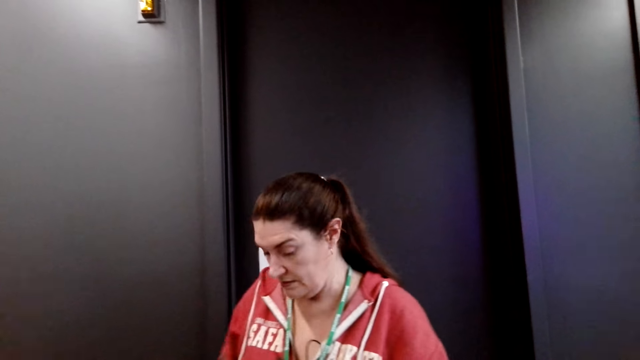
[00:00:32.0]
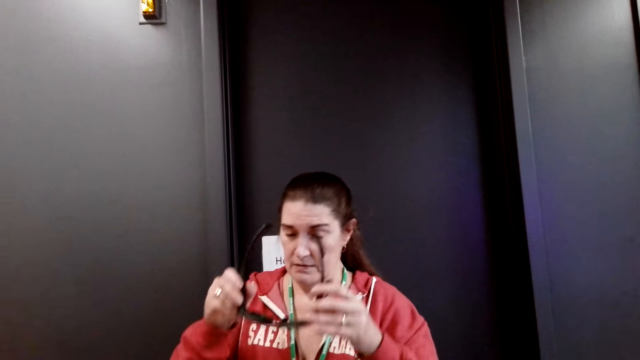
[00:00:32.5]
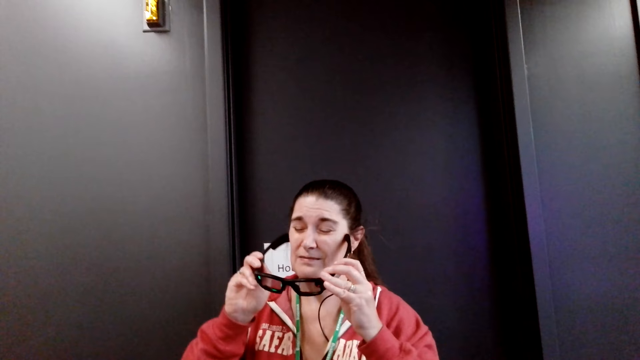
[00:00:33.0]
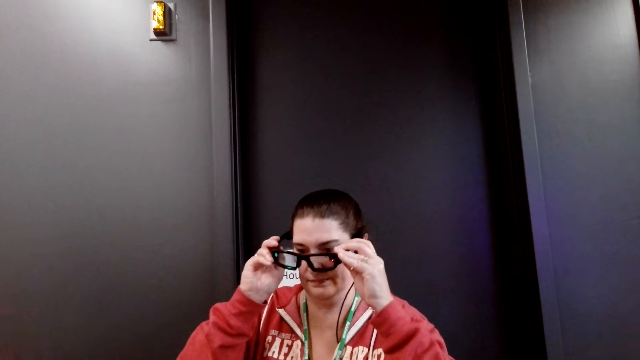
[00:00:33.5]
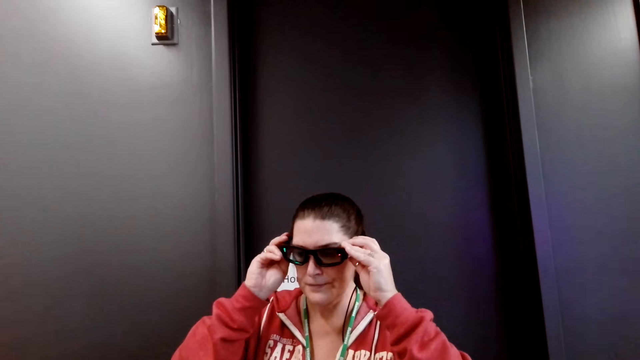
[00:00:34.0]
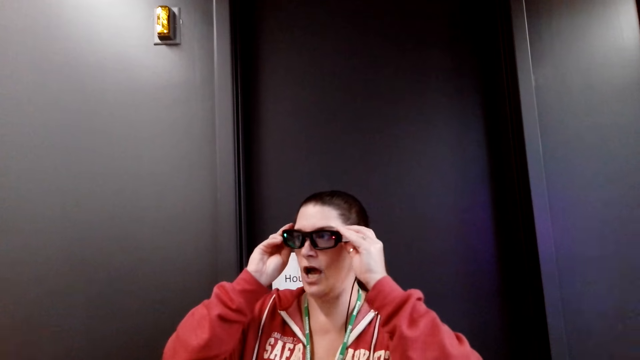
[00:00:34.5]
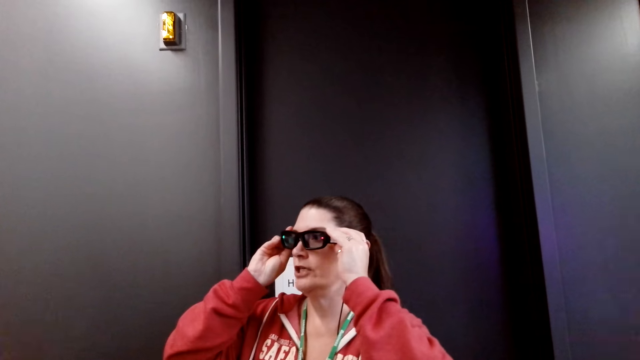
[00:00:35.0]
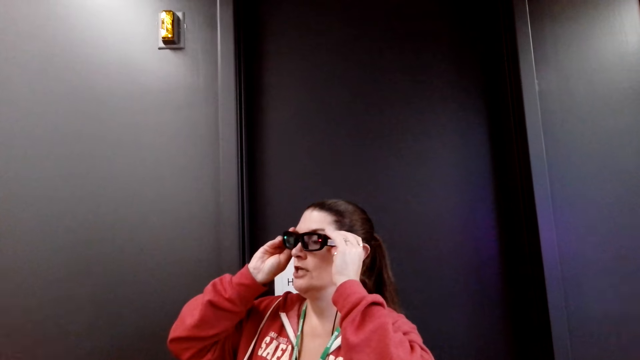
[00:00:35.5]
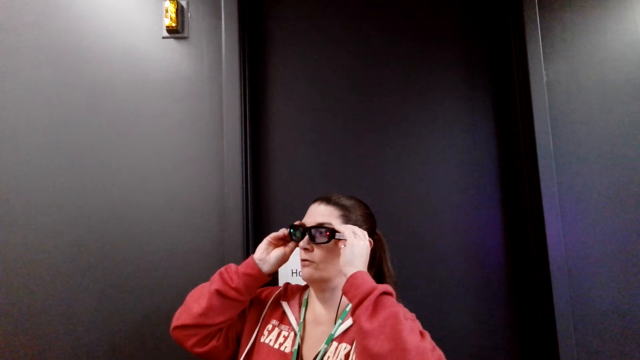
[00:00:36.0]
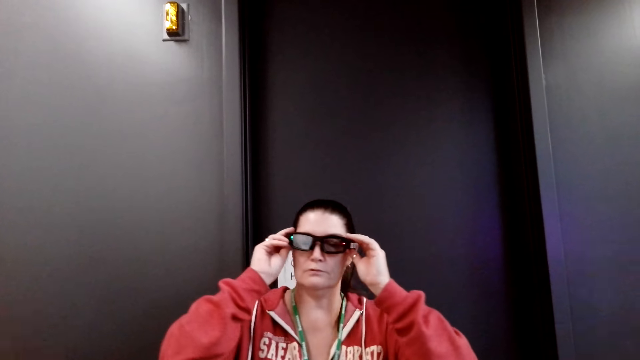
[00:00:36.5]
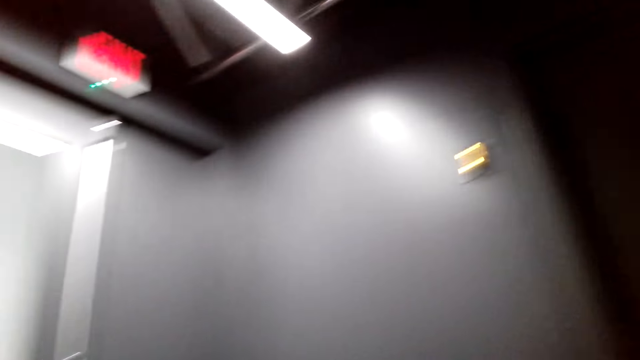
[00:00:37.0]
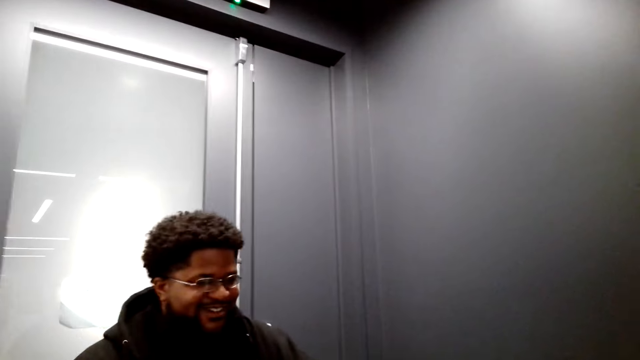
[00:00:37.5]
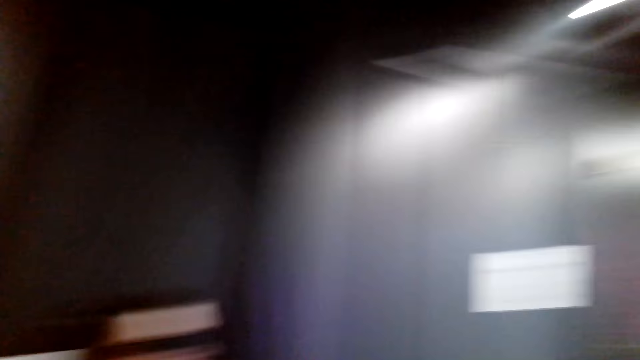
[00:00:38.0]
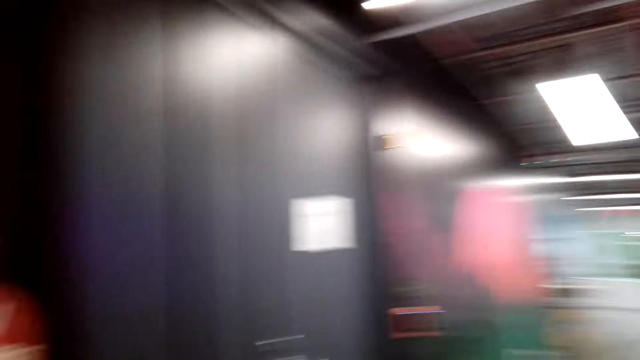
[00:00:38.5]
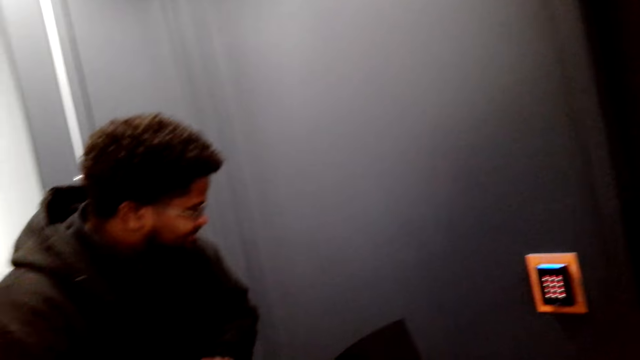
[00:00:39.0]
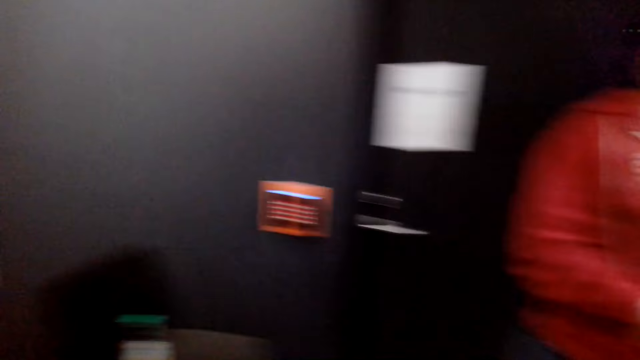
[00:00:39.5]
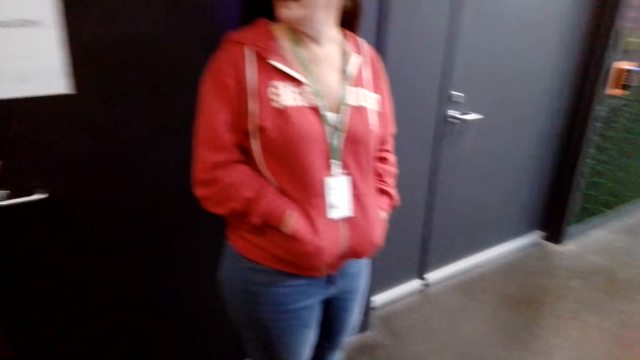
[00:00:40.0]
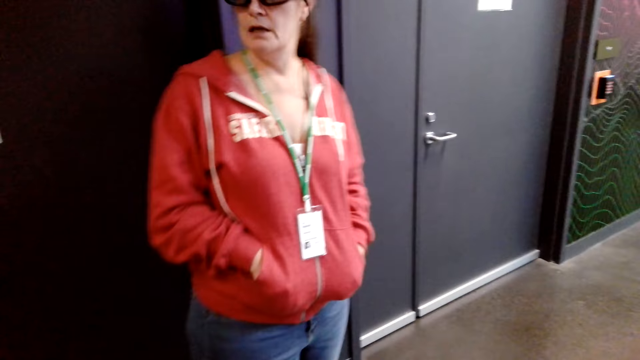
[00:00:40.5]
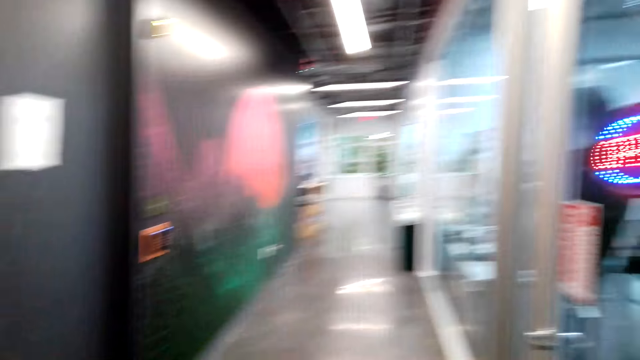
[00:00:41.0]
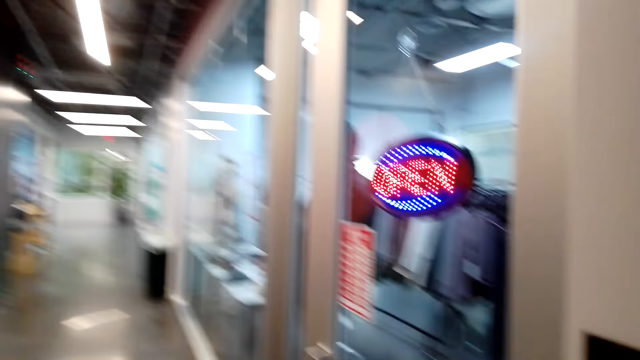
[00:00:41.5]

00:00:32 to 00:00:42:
The camera wearer puts the old glasses into the pocket. She wears the glasses on her face. The woman puts on the glasses. The camera wearer walks towards the woman. She looks around the room.

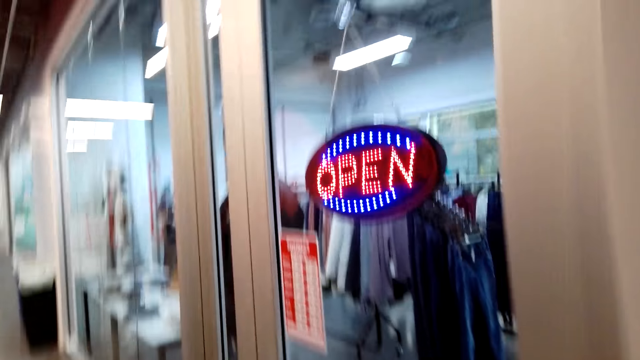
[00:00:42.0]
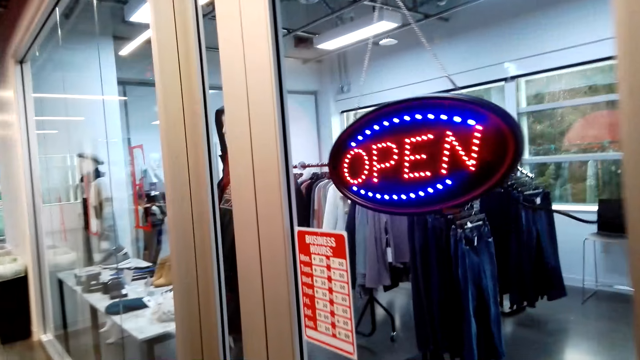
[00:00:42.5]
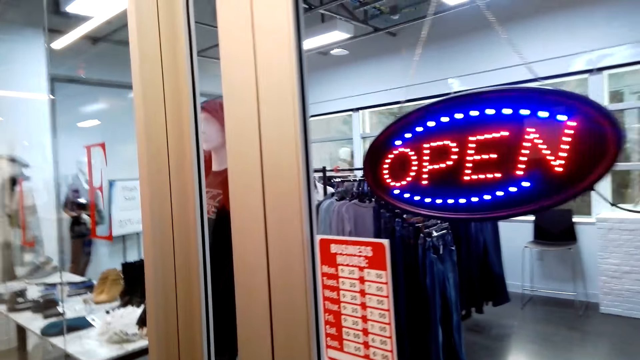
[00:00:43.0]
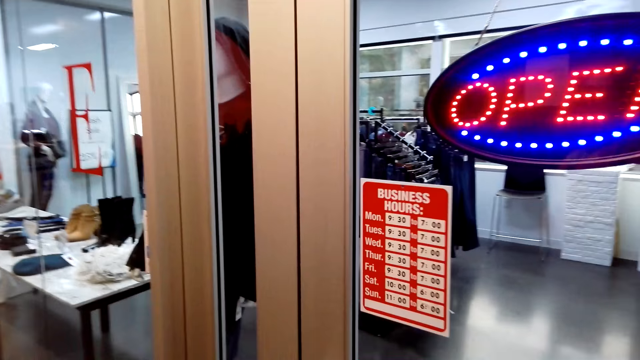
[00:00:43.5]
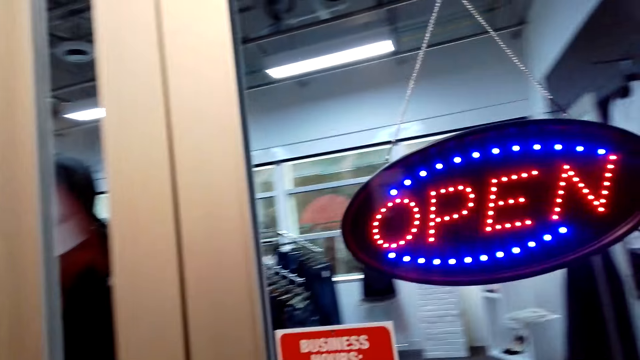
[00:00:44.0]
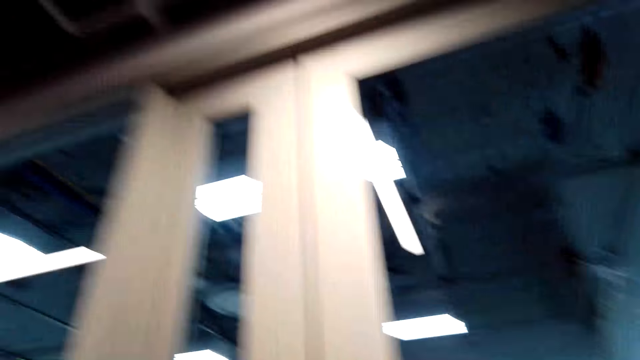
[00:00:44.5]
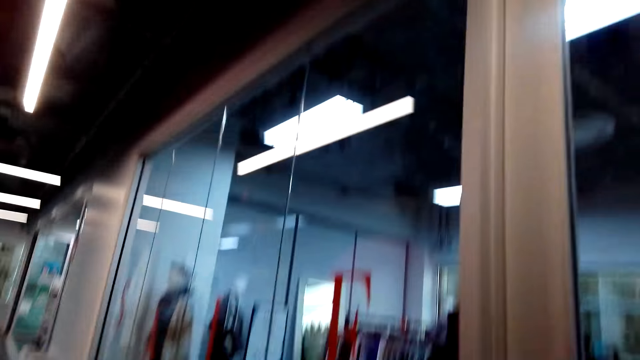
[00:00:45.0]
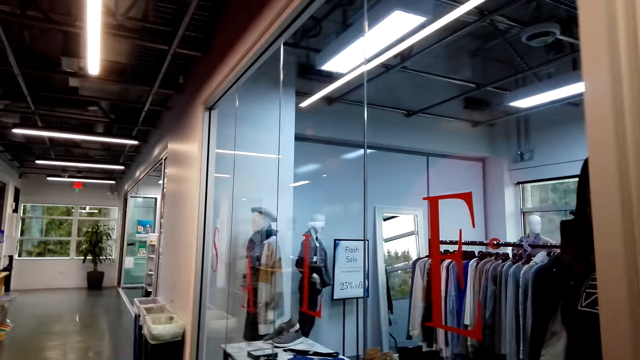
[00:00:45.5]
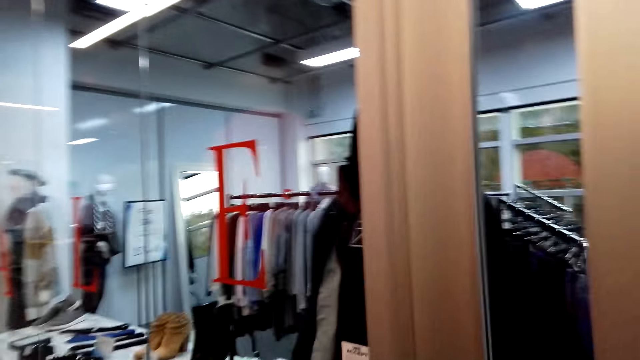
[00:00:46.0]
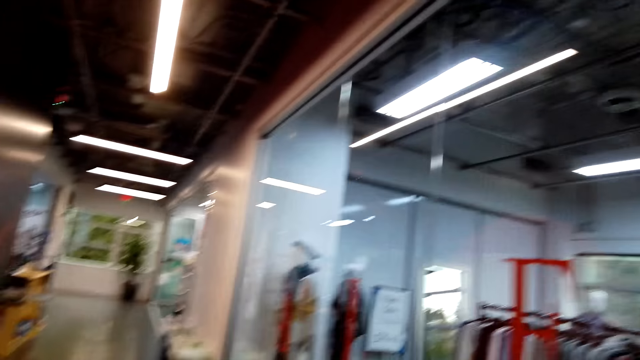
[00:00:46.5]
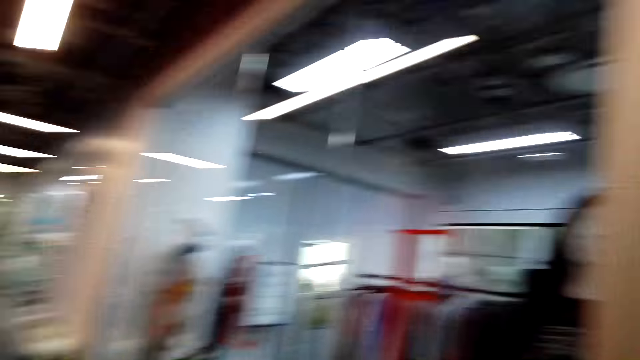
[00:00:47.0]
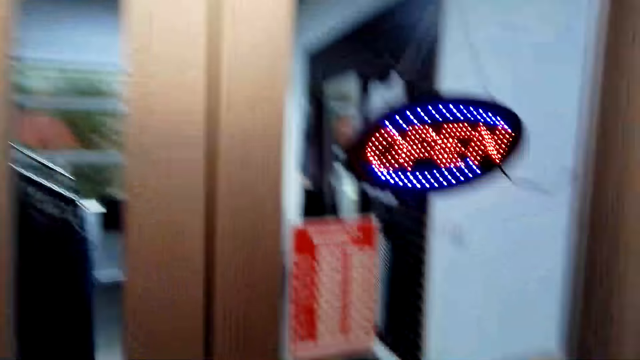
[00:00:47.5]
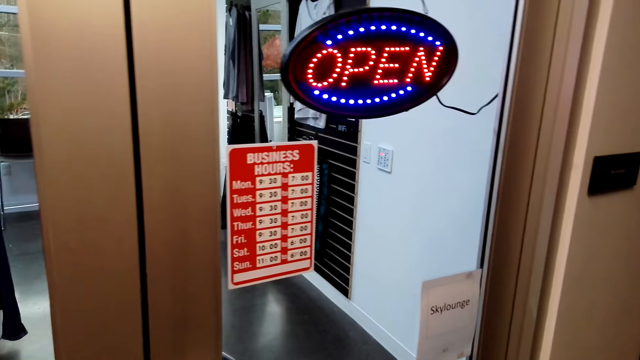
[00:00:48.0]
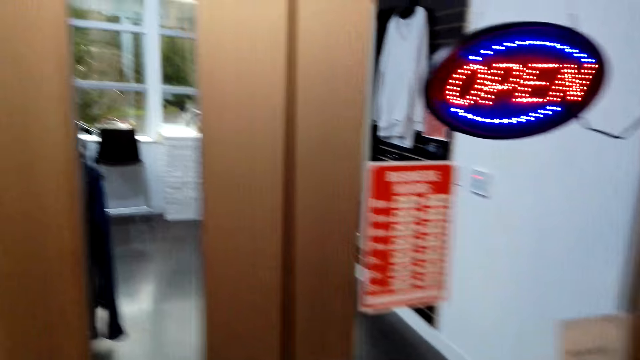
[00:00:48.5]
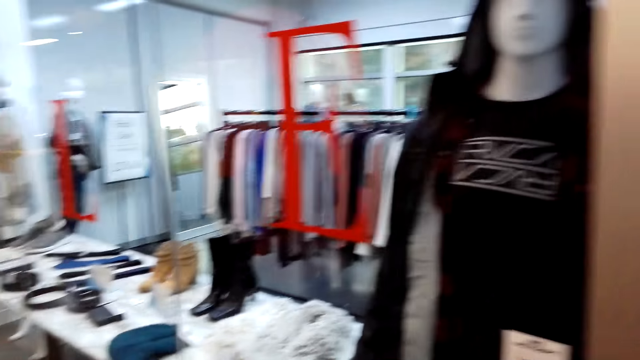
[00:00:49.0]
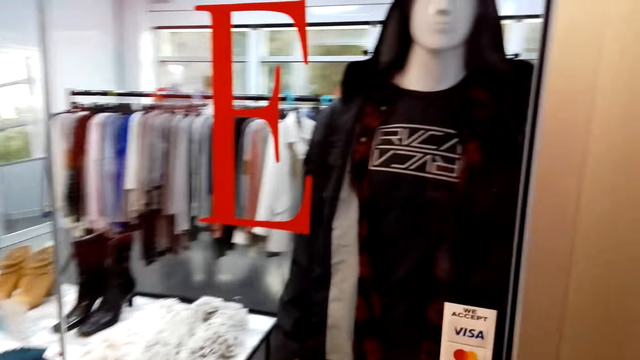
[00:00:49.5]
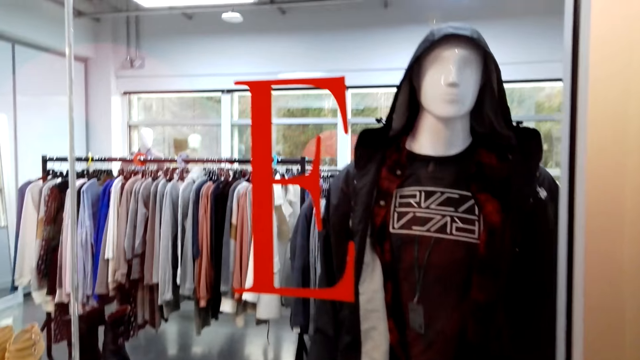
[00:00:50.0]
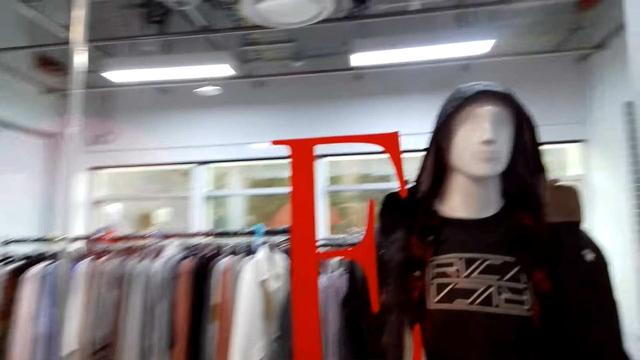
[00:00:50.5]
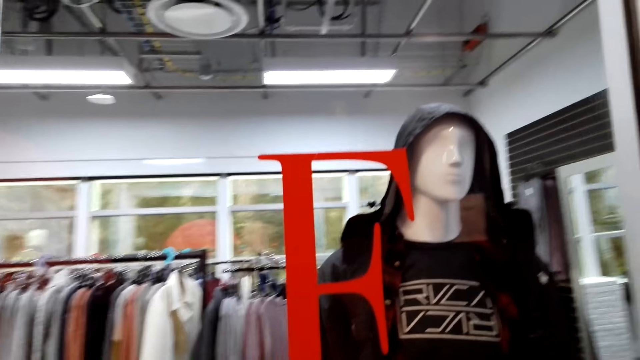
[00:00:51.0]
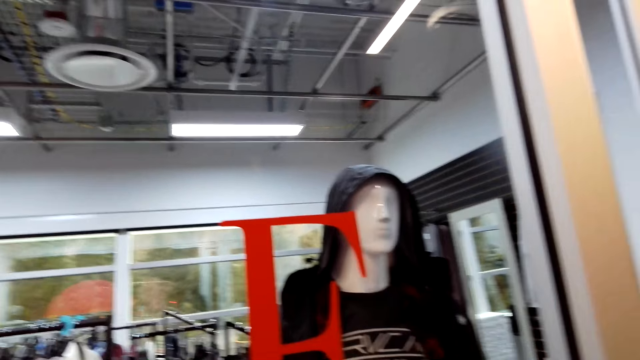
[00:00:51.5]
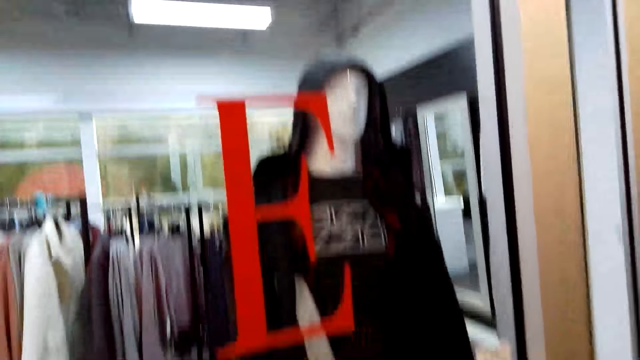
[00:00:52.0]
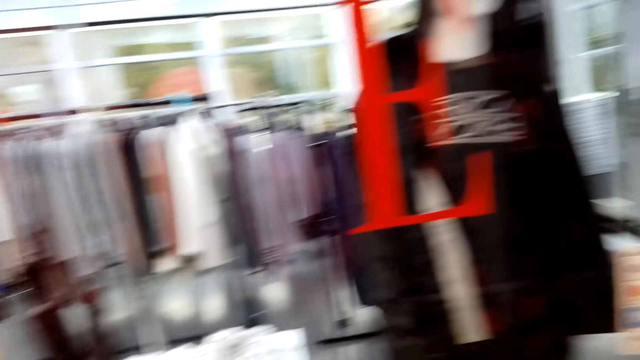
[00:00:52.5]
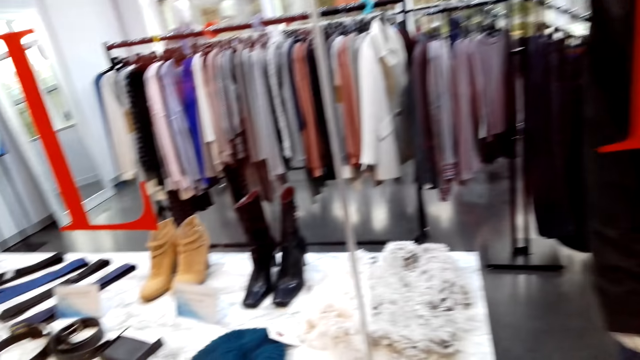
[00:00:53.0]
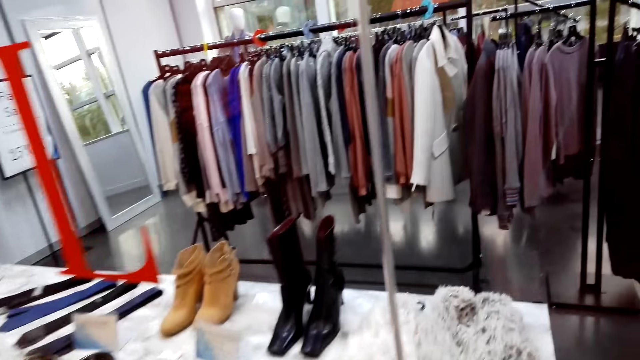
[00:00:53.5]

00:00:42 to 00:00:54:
The camera wearer moves around with the woman in the shop.
